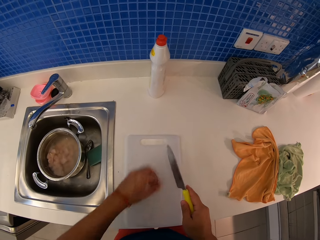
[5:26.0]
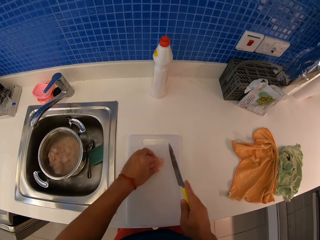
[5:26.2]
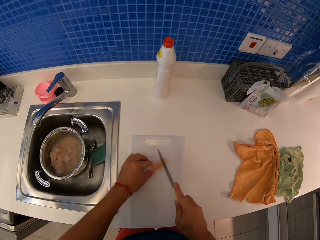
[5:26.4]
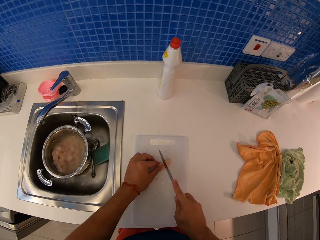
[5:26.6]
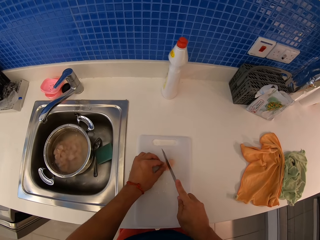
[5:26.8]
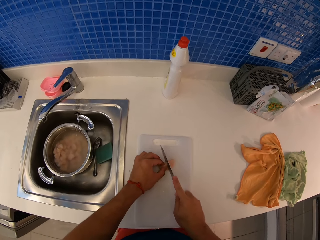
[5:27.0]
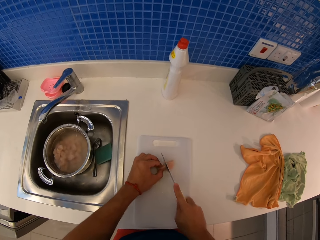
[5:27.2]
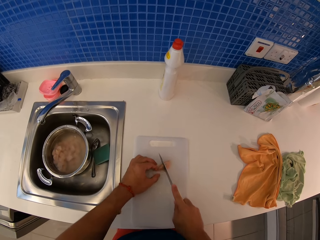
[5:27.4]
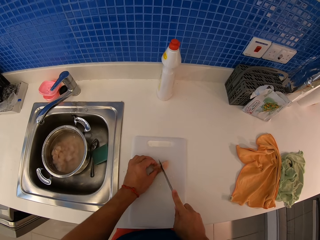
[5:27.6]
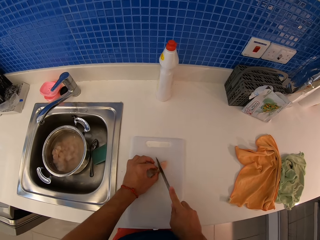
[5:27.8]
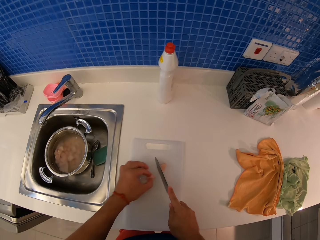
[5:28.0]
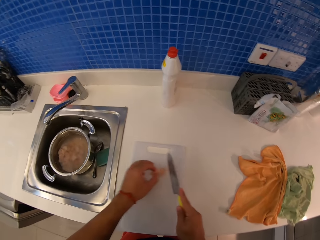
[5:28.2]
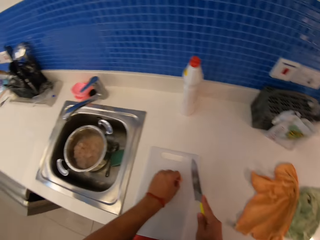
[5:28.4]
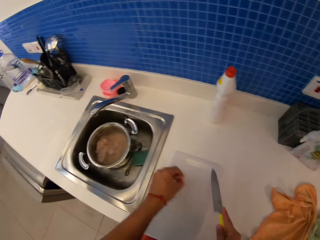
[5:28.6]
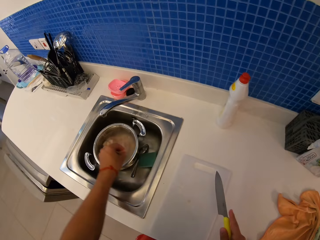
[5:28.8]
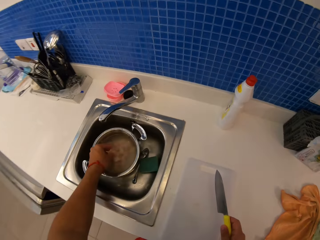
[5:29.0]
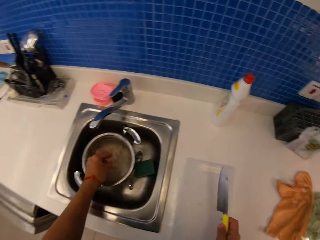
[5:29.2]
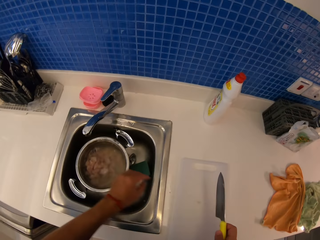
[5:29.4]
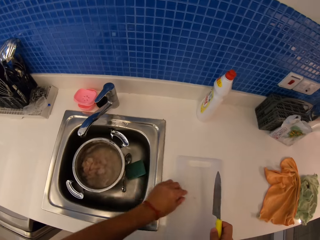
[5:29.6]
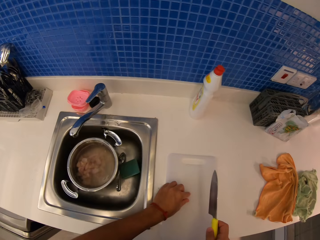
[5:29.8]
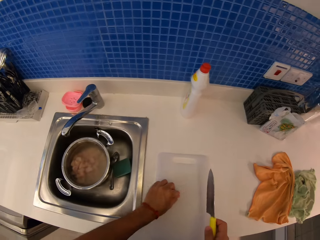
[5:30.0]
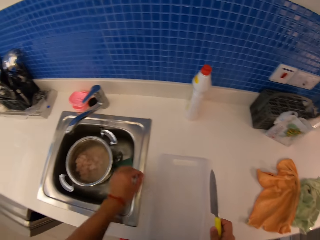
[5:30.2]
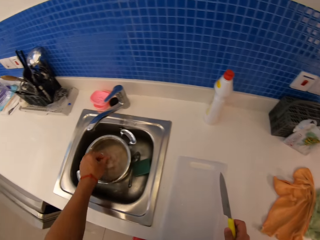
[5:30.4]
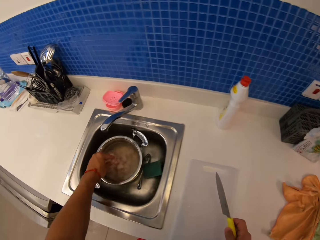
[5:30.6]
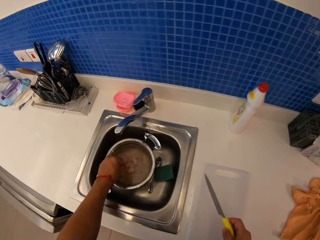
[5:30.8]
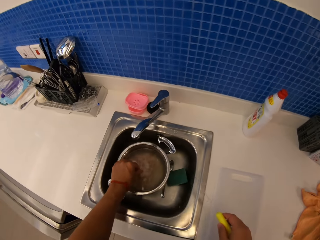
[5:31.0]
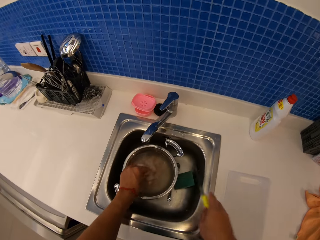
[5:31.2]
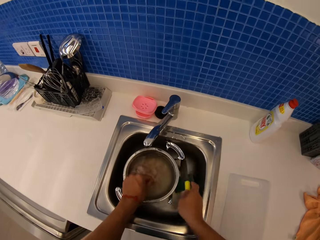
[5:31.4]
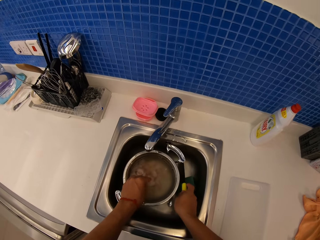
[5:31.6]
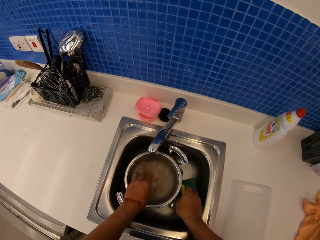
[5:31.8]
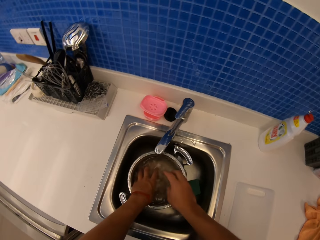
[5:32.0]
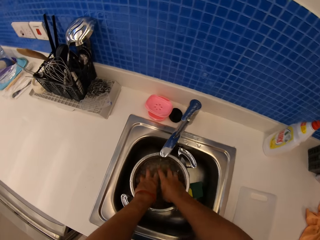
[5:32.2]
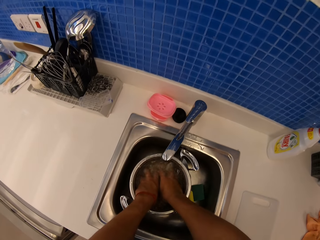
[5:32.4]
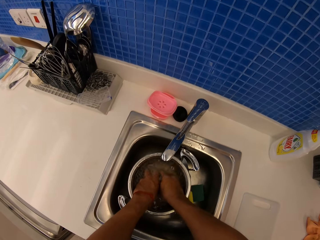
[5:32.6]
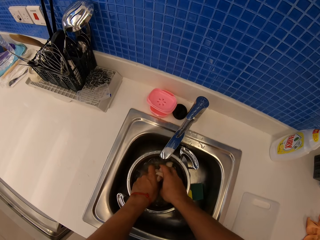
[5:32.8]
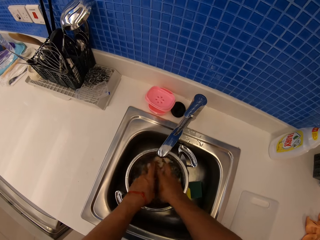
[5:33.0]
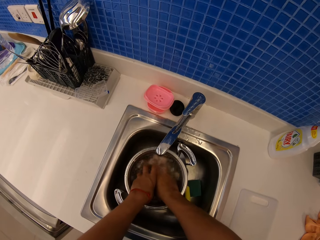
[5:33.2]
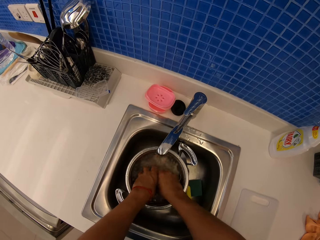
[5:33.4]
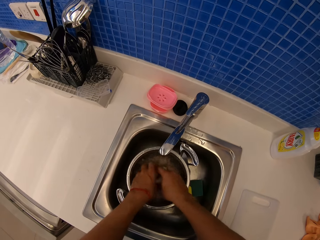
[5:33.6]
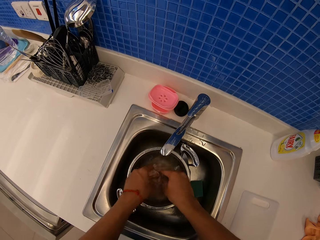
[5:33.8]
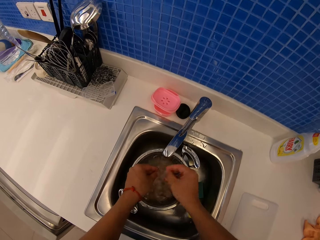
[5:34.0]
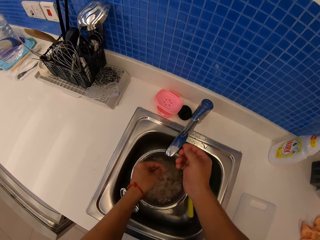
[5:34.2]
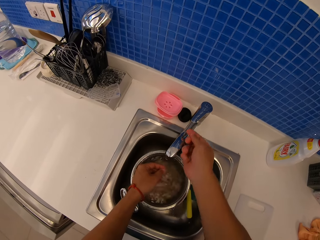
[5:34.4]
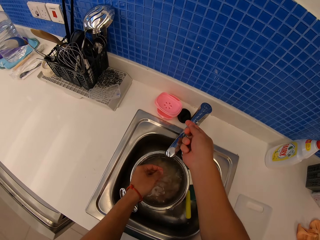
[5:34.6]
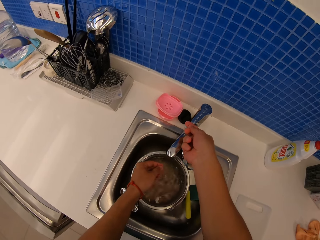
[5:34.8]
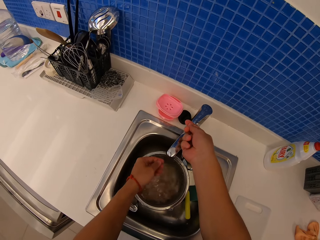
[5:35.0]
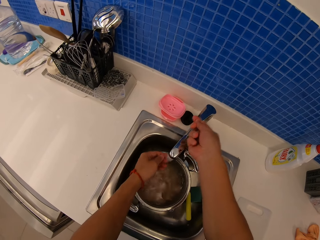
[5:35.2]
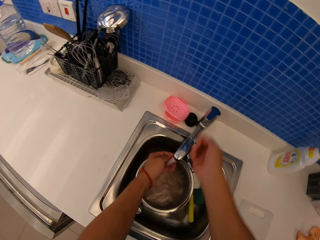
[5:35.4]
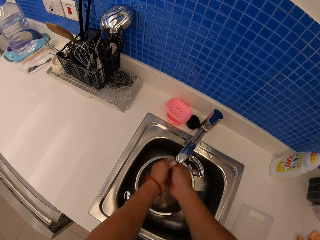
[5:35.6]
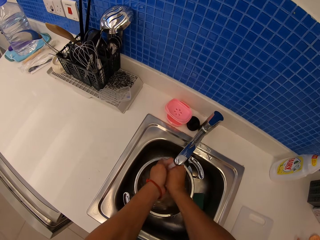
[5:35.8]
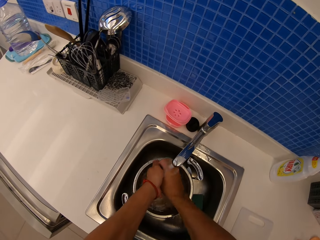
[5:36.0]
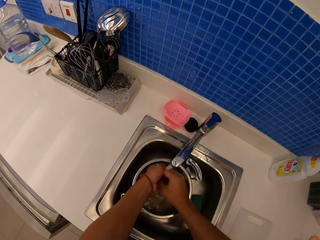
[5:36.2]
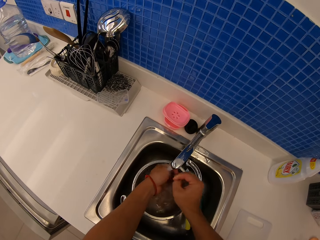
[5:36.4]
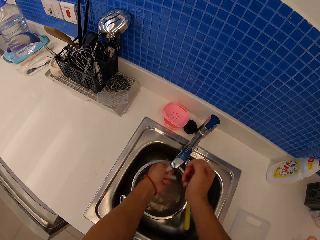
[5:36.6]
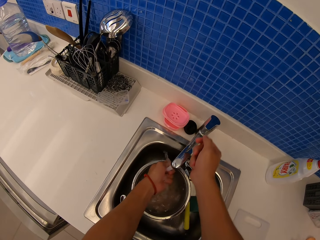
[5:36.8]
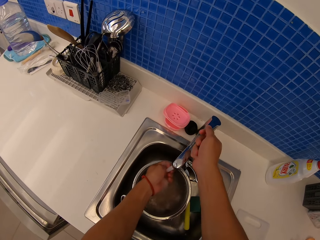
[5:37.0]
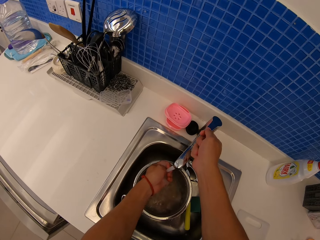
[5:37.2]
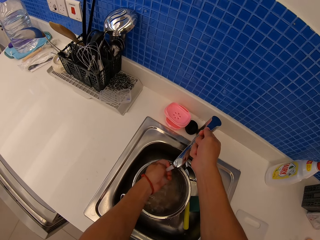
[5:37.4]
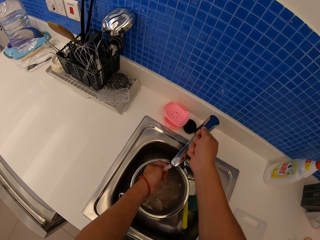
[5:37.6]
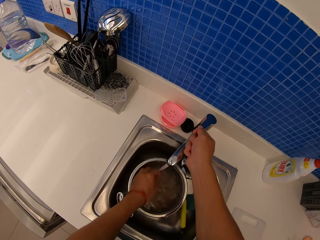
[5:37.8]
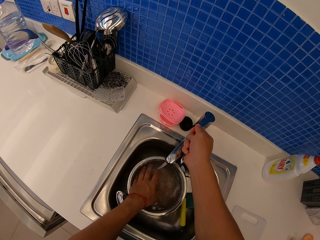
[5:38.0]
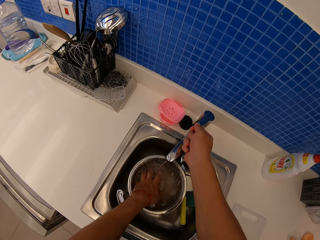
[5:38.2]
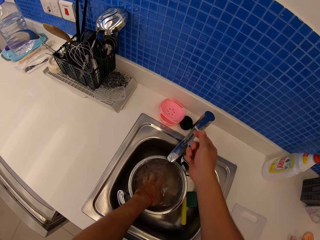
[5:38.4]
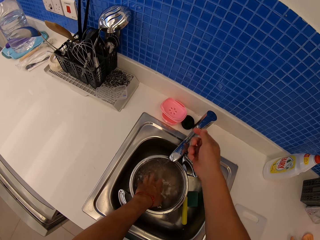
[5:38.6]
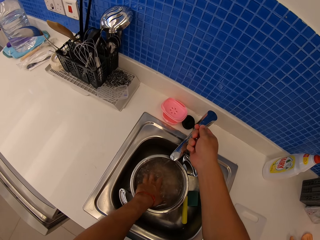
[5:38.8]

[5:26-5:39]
The camera wearer picks up a piece of meat. They cut the meat. They put the meat in the cooking pan. They put a knife in the sink. They wash the pieces of meat. They open the tap. They wash their hands. They adjust the tap.

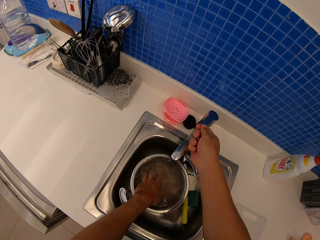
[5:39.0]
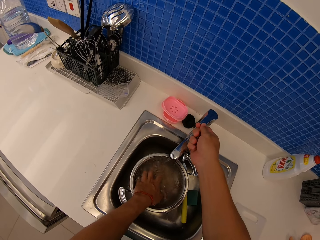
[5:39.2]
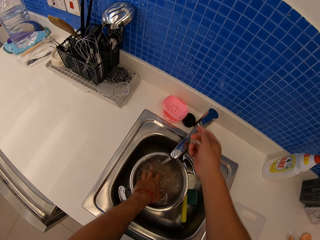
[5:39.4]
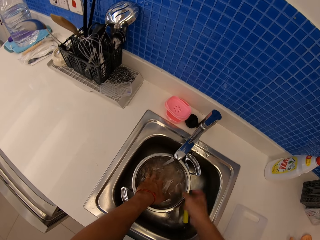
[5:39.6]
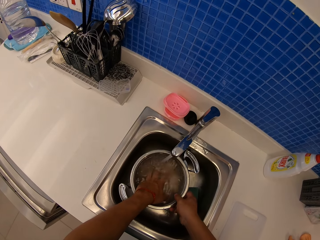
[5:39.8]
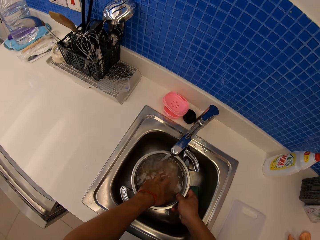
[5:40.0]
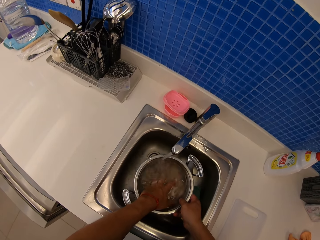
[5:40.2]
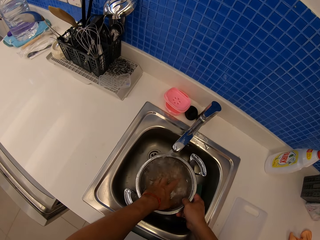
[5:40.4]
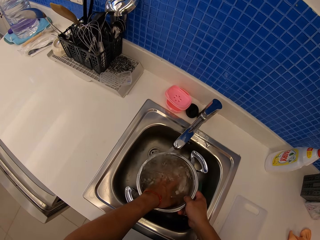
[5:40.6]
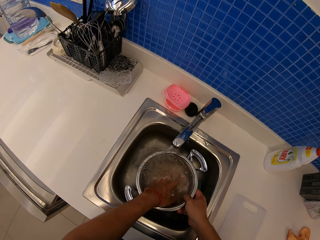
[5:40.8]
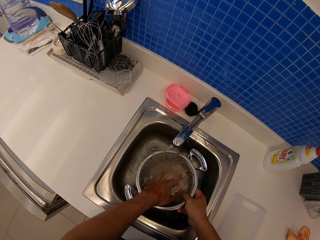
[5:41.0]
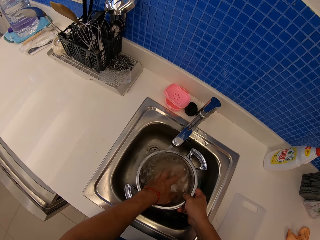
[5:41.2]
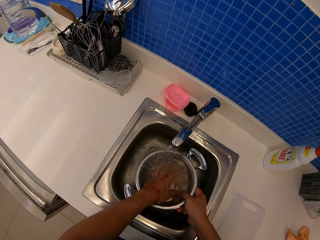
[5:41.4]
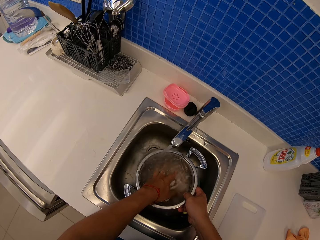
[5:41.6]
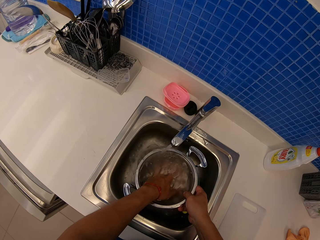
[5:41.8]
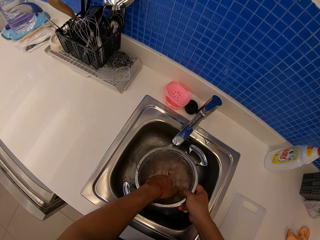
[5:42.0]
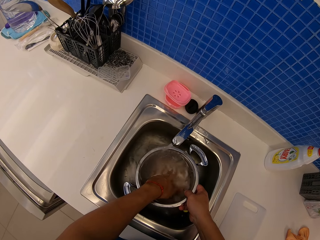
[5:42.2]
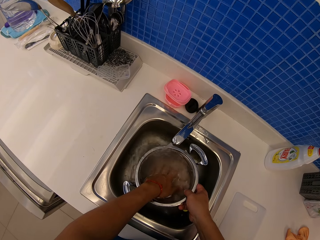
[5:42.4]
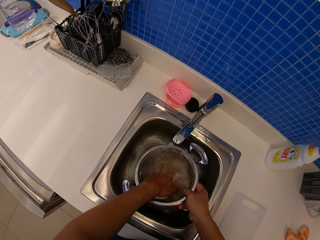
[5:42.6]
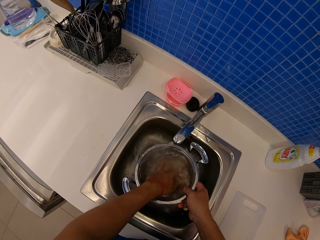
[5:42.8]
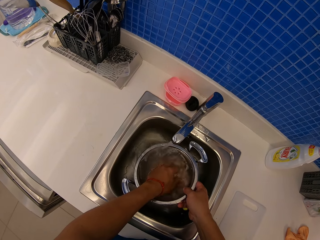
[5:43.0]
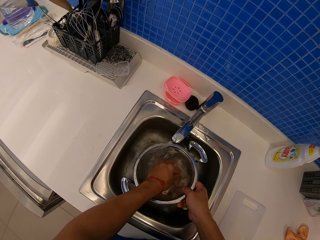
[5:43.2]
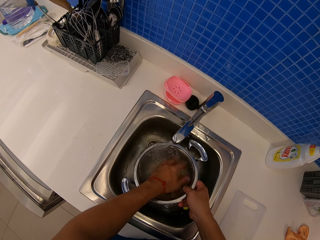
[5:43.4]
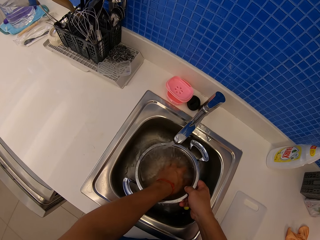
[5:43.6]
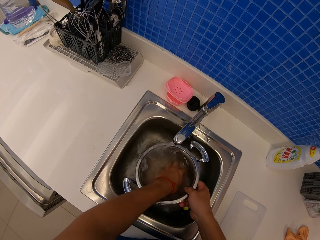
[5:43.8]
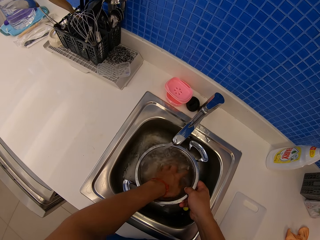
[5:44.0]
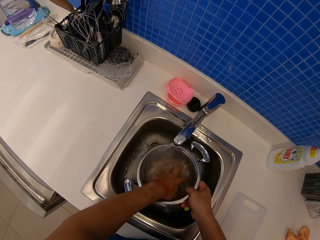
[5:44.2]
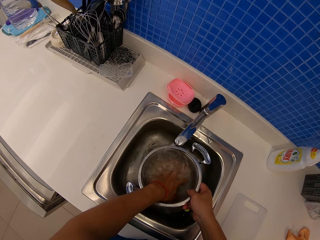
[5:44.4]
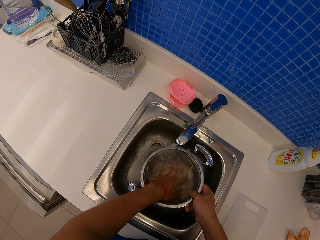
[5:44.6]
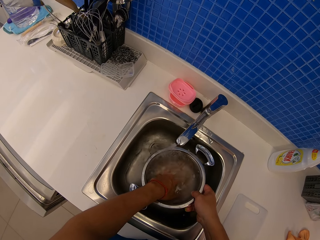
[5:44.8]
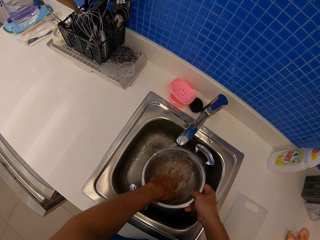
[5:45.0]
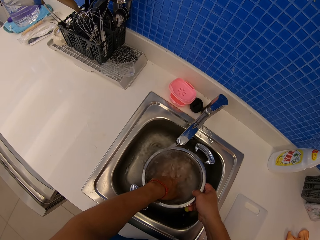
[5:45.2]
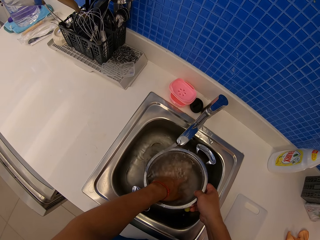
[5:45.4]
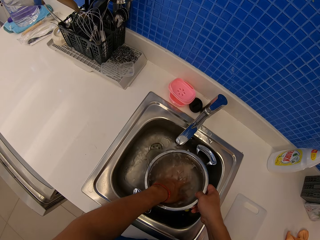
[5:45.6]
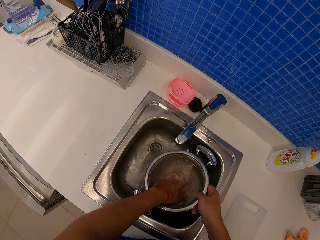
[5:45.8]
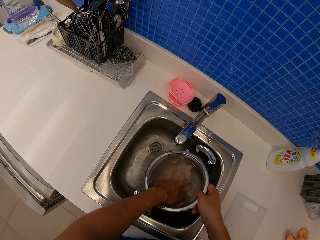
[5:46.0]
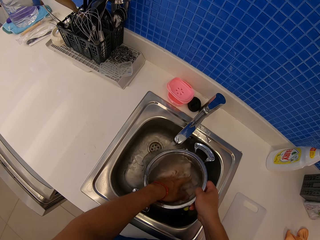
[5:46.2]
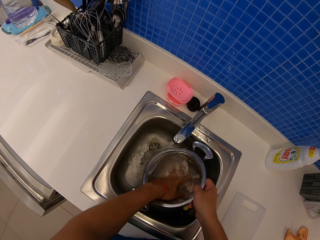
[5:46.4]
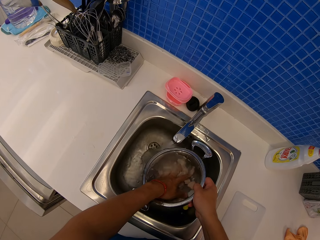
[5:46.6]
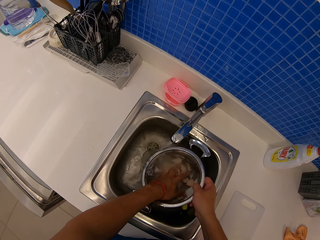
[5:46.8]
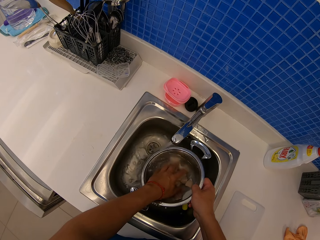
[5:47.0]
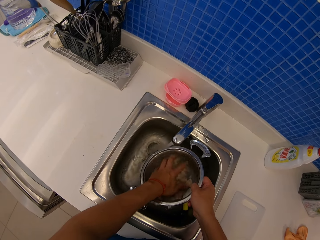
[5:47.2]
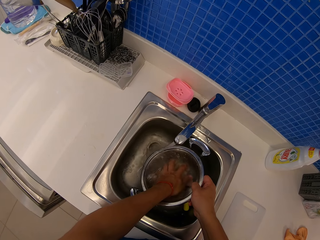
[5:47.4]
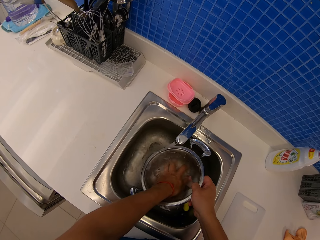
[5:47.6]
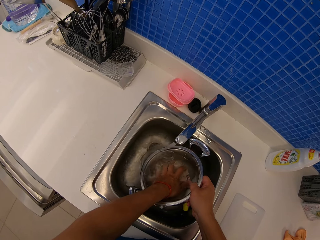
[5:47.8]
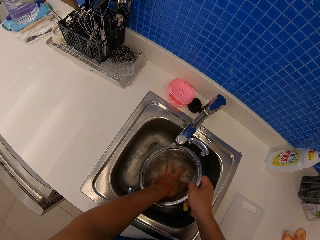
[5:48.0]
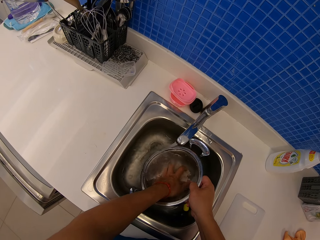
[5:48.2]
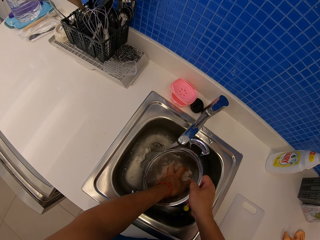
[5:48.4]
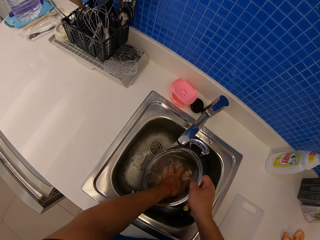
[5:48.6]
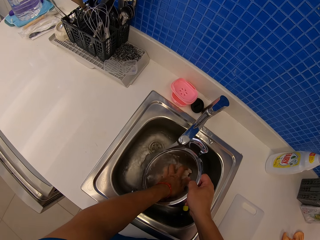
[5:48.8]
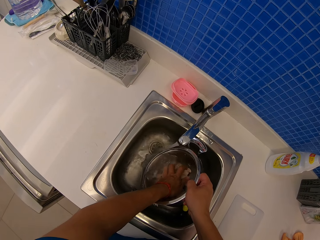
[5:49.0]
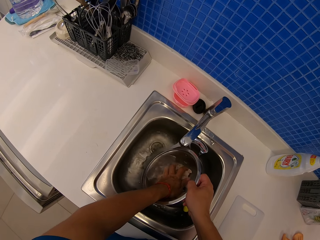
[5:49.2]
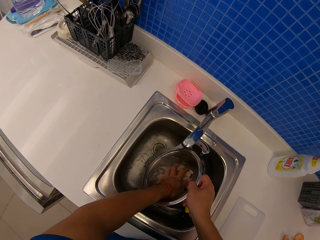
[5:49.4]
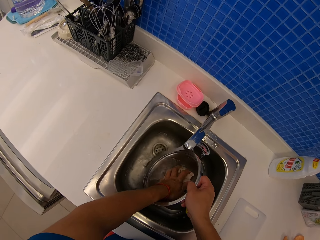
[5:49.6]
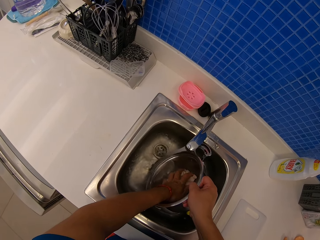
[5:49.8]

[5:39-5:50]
The camera wearer switches on the tap. They wash the meat. They pour water off the sufuria in the sink.
